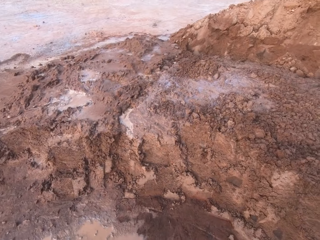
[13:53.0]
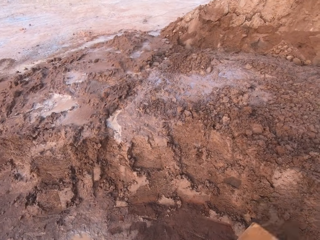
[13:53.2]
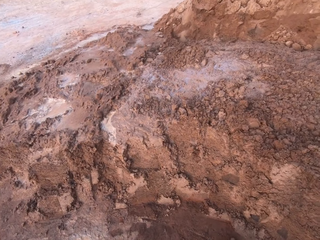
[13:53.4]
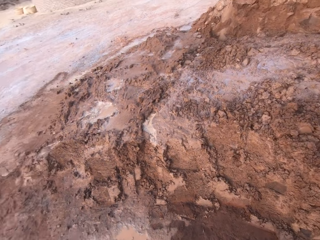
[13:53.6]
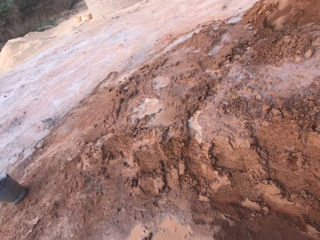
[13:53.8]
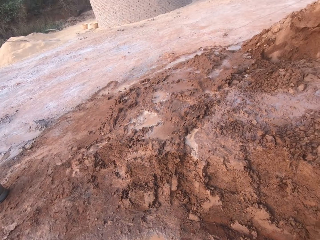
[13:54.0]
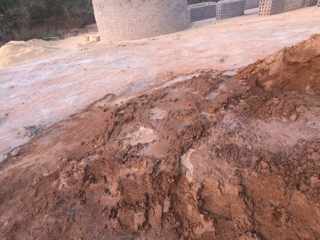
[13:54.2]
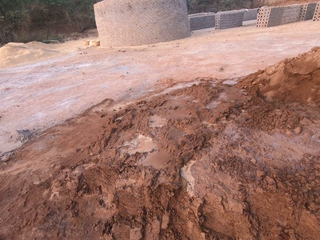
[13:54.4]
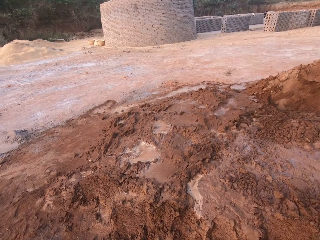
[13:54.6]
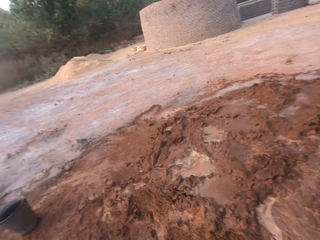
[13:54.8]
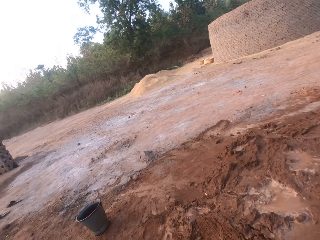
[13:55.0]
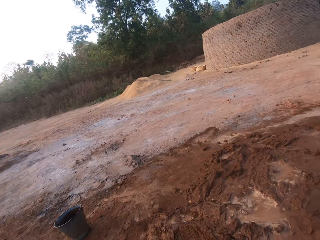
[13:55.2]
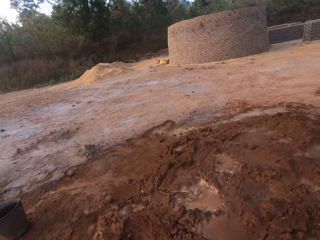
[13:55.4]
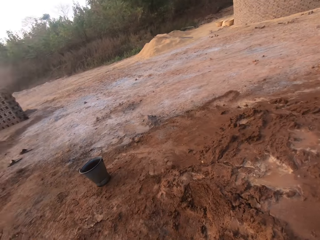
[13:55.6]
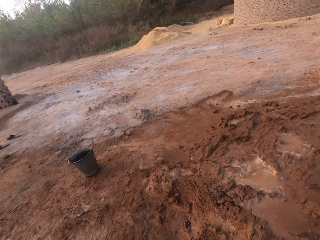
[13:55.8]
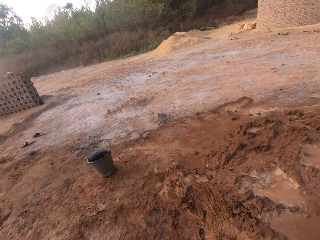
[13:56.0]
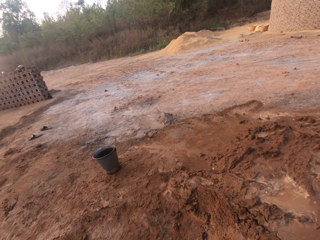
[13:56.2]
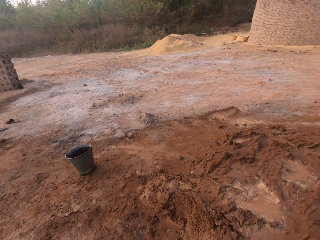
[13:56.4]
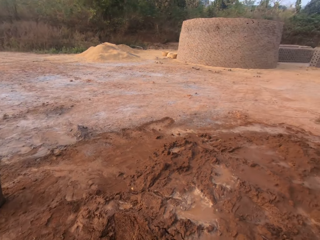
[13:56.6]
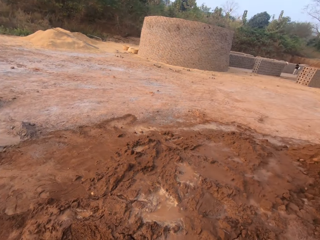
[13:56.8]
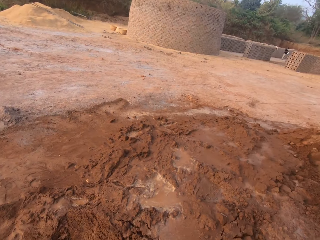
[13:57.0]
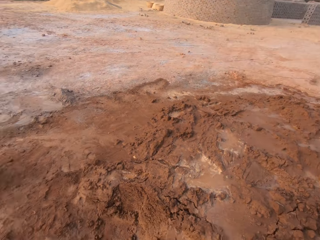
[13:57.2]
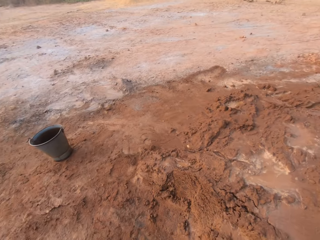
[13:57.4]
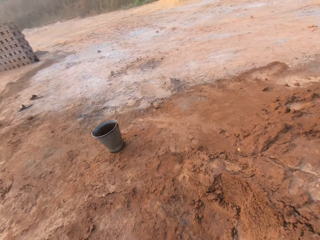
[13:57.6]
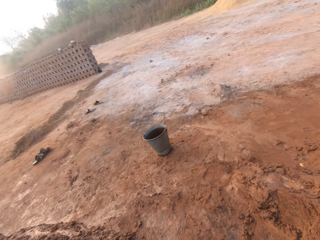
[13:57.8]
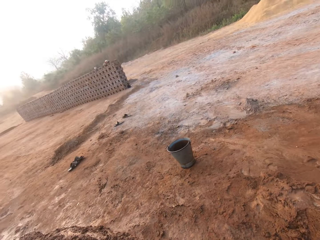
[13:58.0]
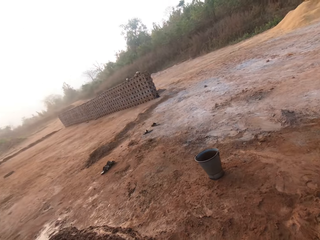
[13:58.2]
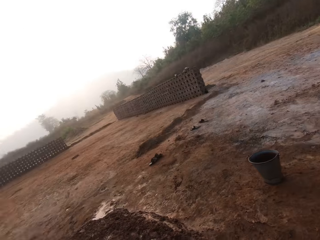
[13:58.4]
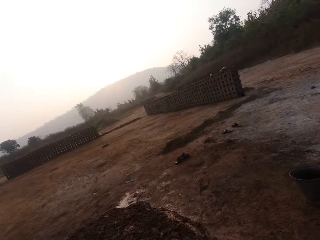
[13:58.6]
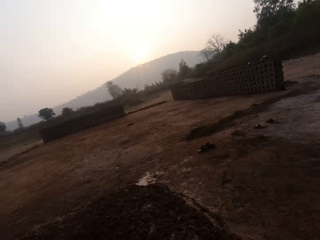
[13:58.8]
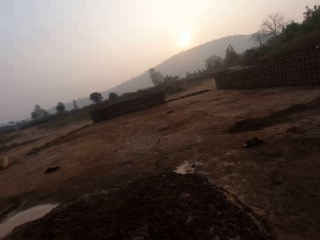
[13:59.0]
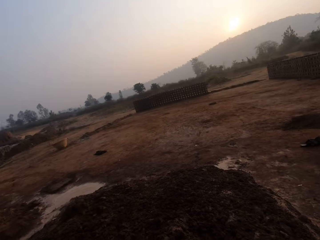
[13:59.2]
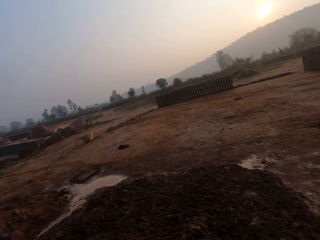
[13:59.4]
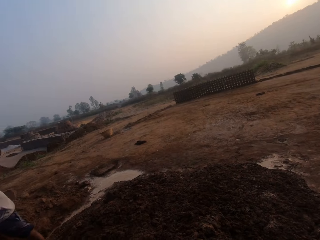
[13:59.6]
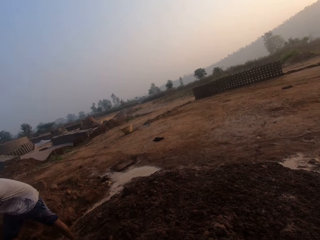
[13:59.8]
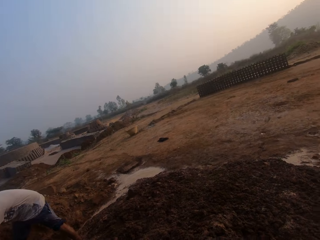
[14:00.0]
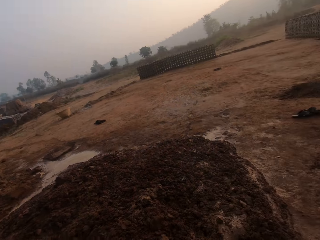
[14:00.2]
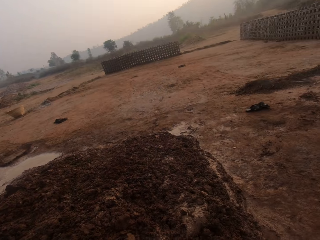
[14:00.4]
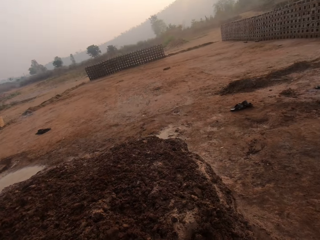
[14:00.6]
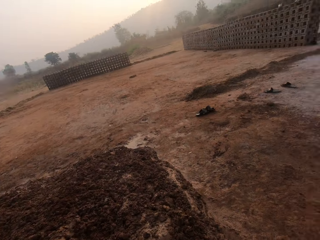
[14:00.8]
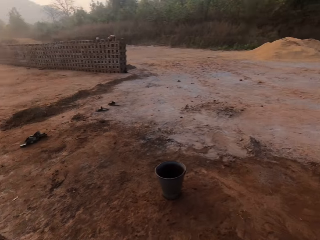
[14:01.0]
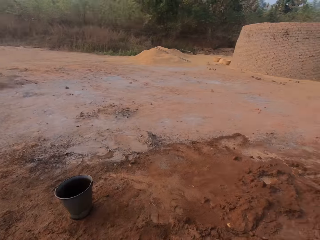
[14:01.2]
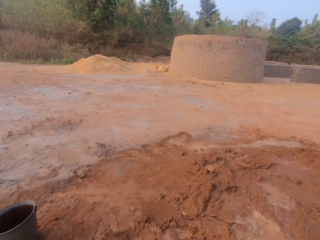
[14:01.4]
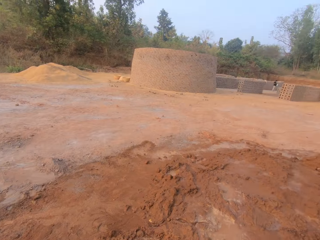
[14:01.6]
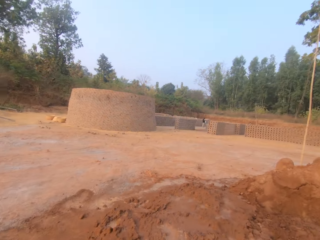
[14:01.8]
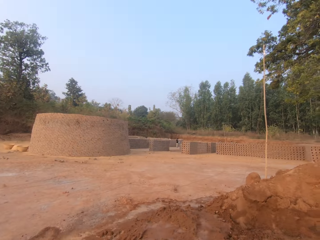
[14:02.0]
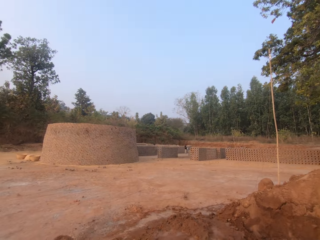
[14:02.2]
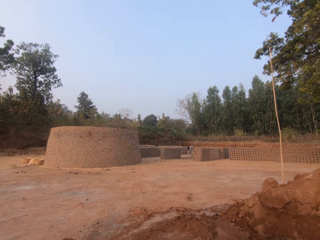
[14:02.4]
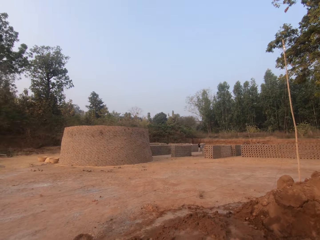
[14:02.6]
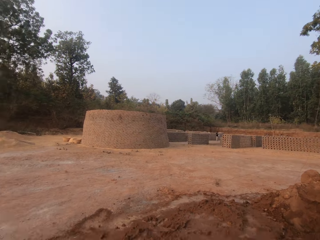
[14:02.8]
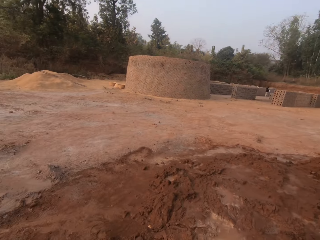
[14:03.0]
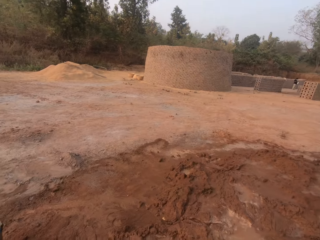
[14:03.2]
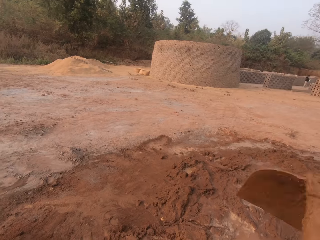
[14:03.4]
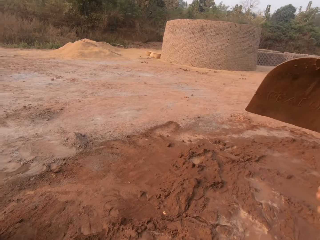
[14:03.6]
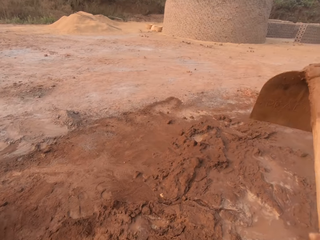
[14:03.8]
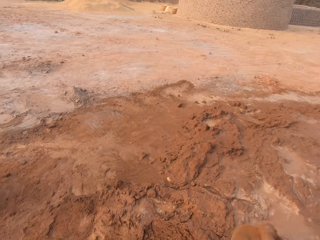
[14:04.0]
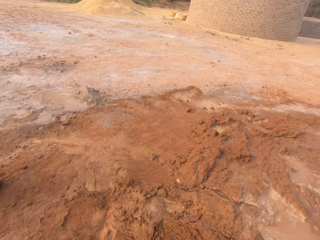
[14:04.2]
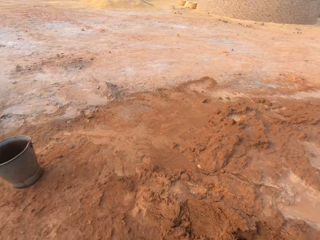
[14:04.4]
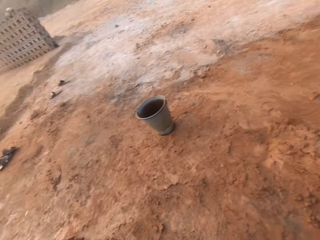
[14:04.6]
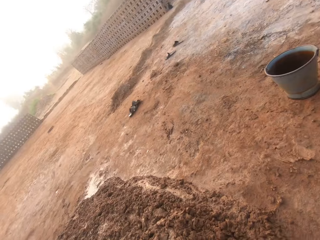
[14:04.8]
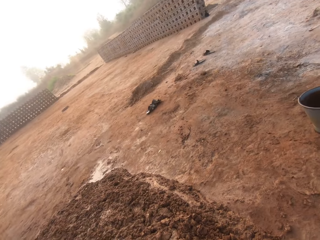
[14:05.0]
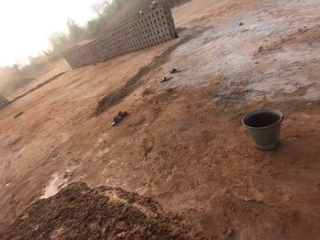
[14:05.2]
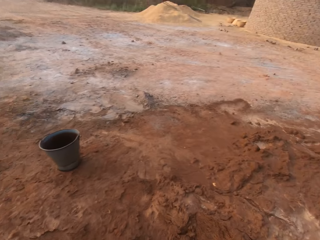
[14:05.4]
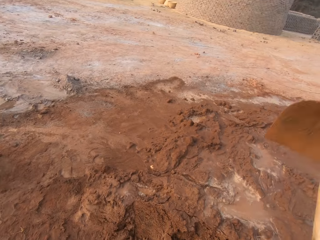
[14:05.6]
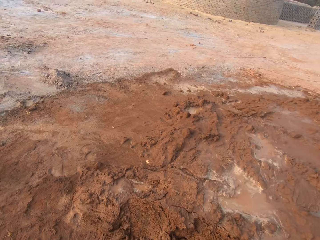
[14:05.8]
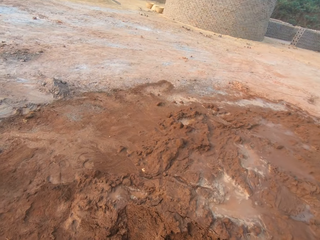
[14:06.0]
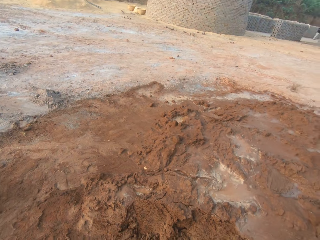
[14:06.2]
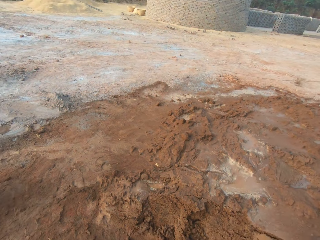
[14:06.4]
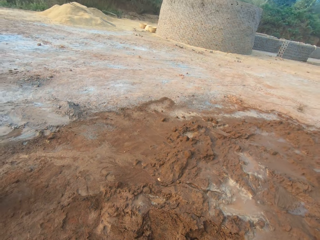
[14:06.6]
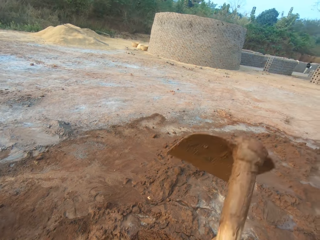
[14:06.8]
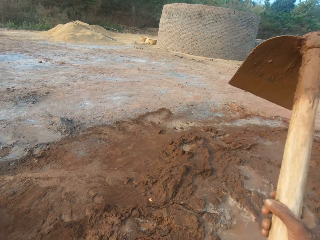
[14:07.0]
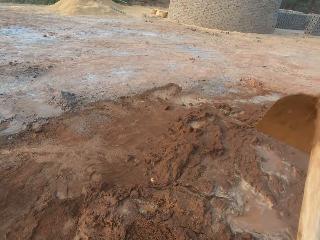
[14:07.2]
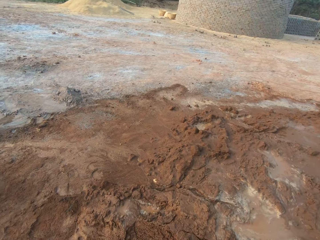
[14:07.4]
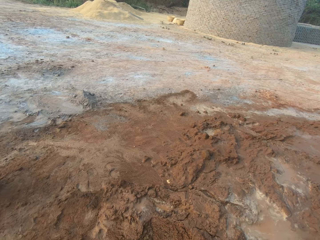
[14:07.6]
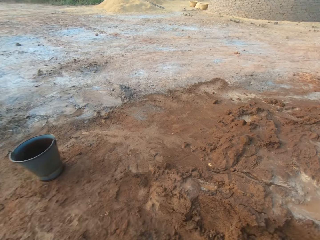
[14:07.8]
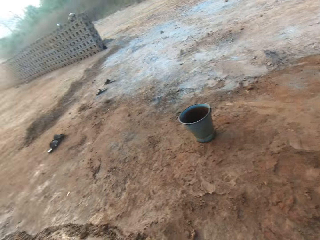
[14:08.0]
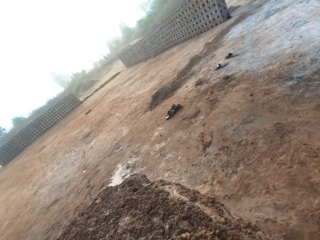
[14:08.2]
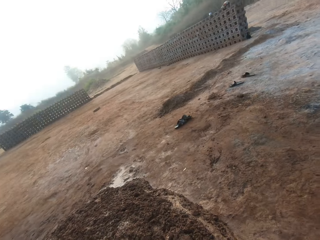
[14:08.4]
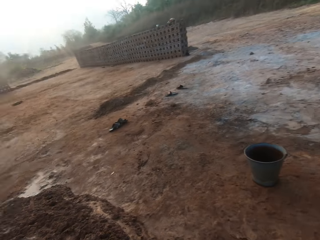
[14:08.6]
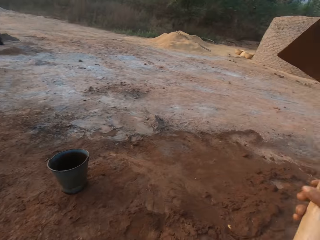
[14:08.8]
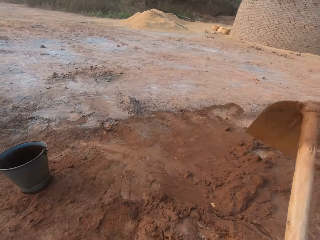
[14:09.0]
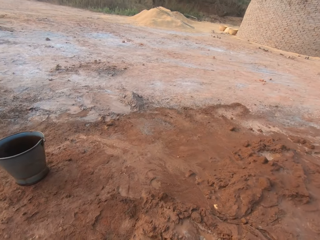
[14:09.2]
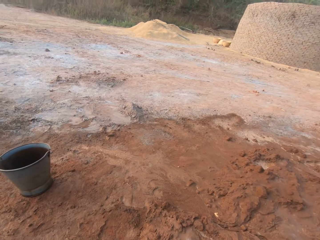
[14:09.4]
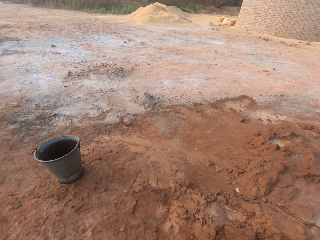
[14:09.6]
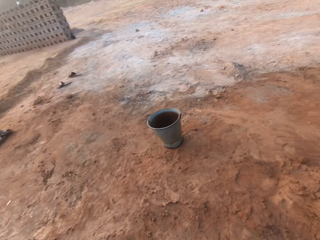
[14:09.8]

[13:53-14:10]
The camera wearer looks around. They dig soil with a hoe.

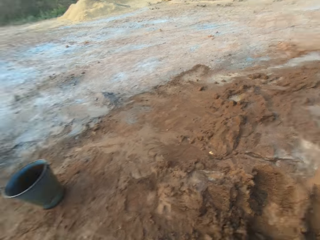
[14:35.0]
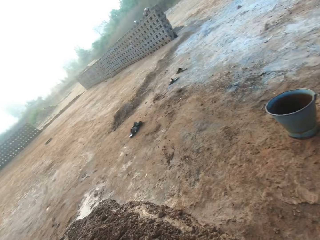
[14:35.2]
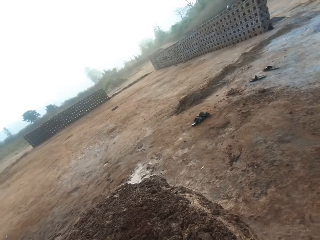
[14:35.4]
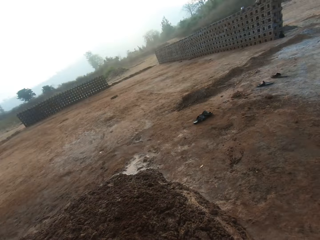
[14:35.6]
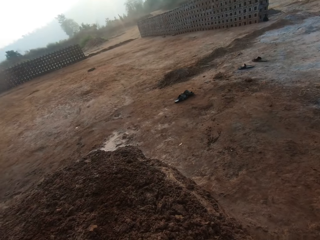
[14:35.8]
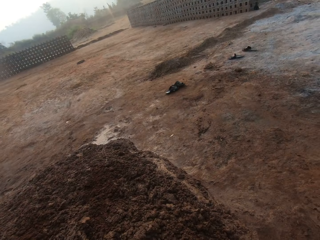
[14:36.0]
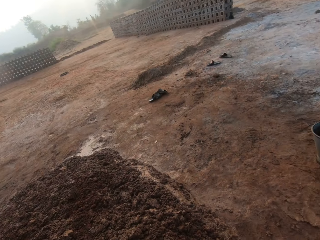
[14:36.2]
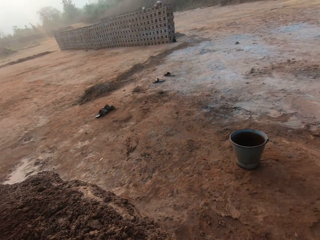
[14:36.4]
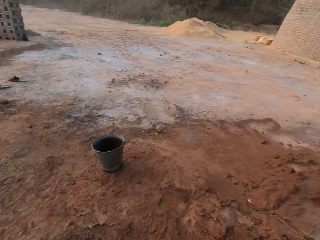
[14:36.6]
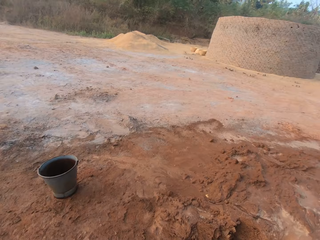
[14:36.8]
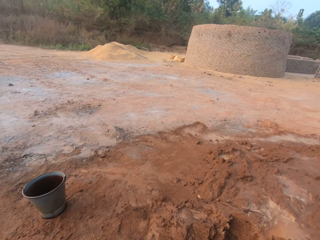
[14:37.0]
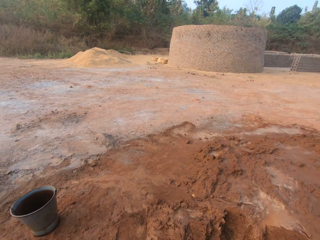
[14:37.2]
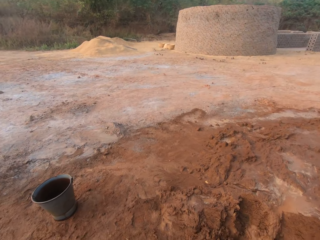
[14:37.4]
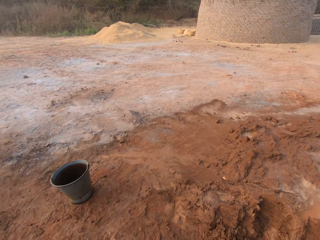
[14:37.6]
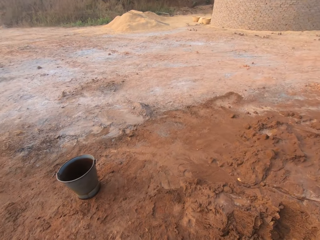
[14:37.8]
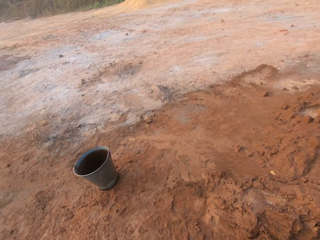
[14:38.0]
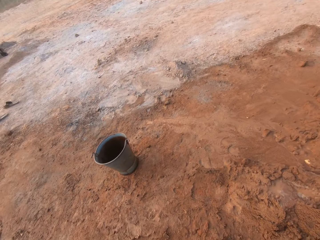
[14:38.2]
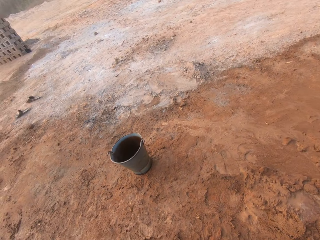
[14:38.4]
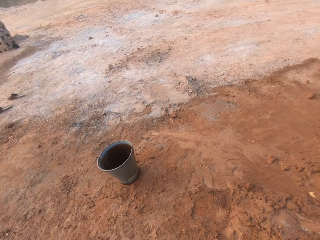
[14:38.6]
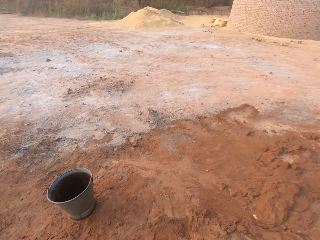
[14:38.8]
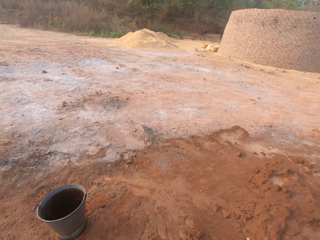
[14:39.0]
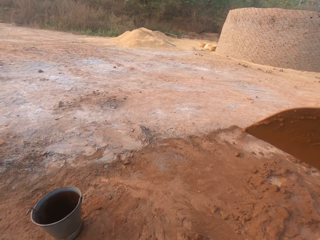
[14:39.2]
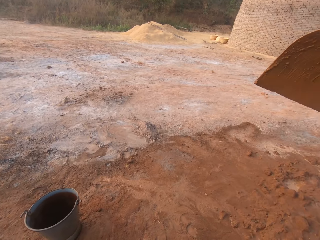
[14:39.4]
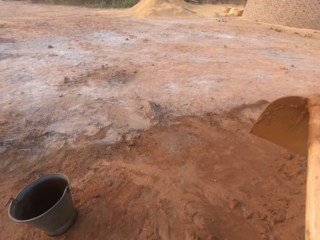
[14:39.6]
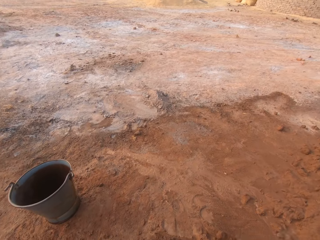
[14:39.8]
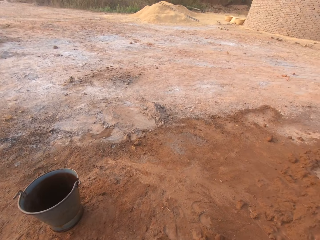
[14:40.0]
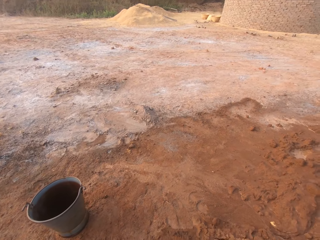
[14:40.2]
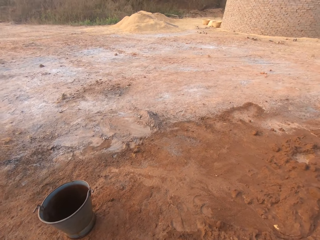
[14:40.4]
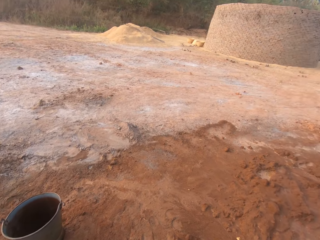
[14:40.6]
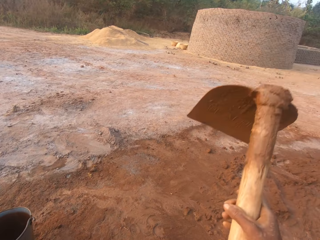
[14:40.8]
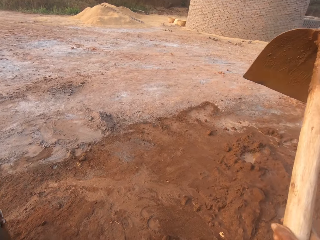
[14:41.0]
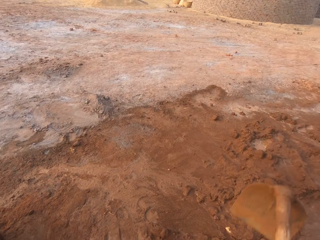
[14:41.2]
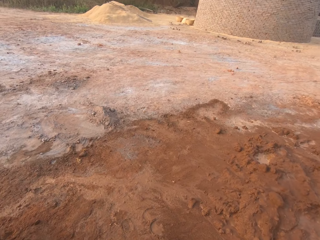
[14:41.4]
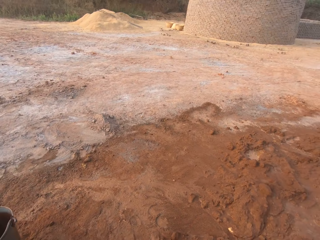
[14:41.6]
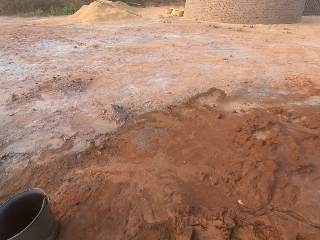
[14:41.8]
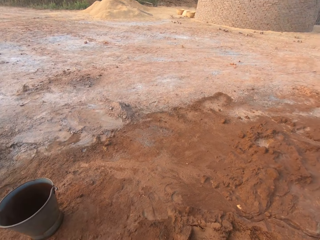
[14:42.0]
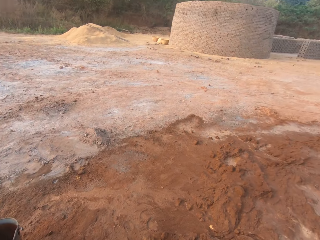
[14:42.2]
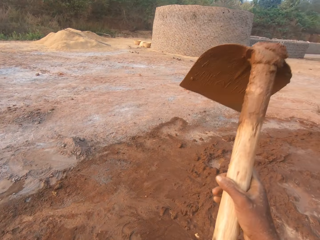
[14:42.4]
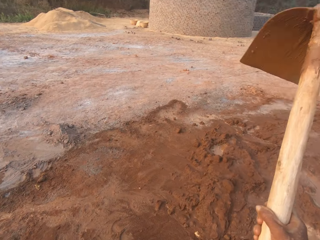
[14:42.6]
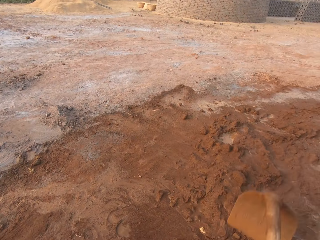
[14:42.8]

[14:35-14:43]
The camera wearer looks around. They dig soil with a hoe.
